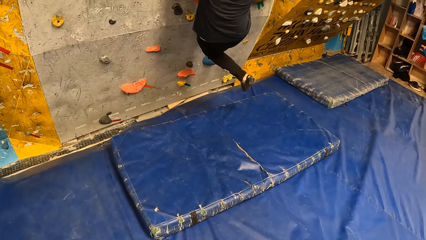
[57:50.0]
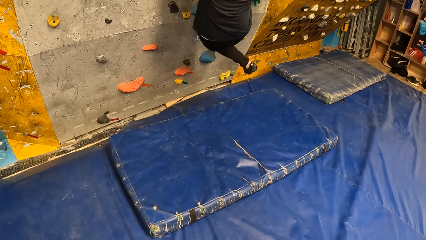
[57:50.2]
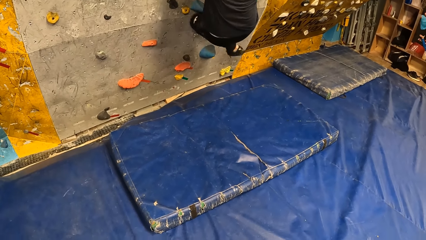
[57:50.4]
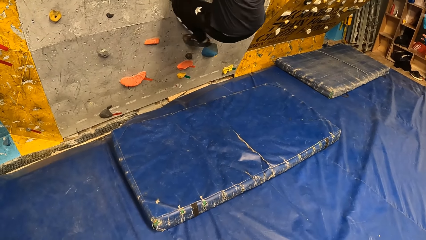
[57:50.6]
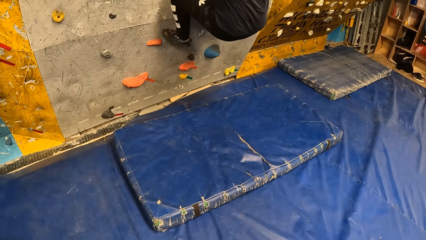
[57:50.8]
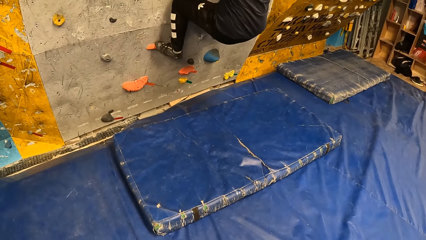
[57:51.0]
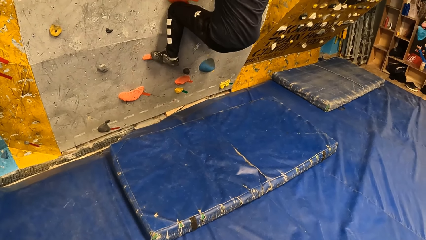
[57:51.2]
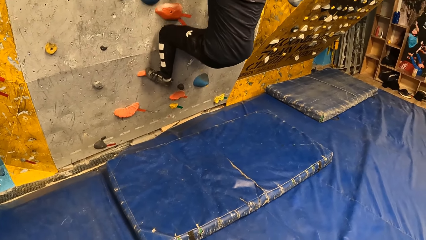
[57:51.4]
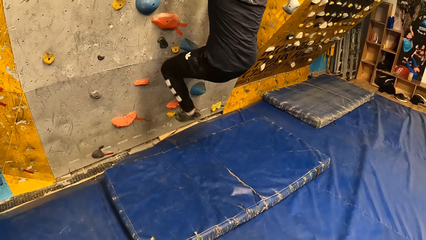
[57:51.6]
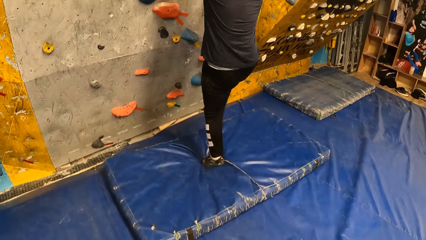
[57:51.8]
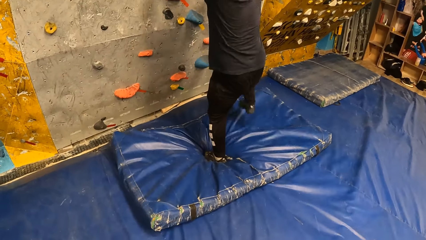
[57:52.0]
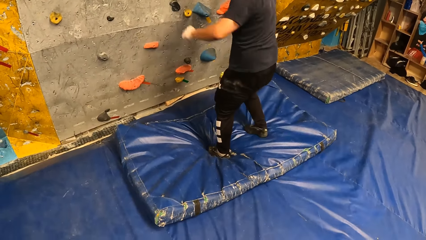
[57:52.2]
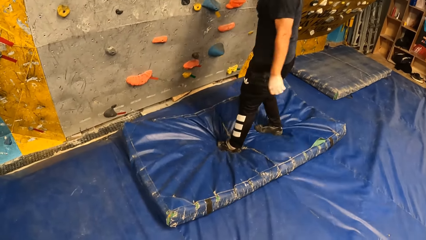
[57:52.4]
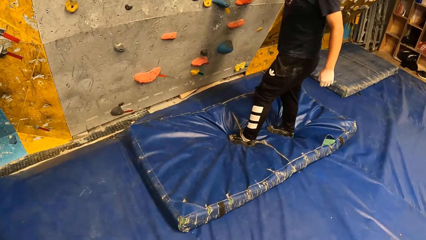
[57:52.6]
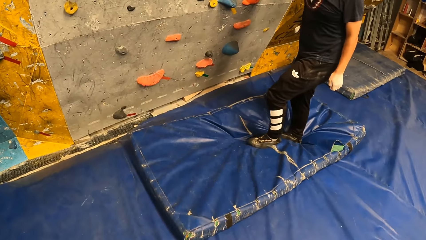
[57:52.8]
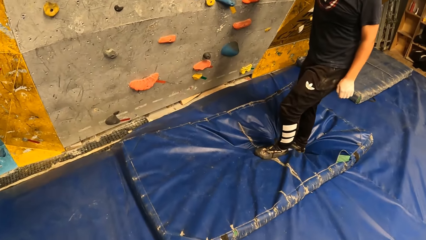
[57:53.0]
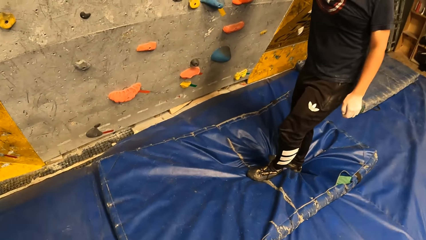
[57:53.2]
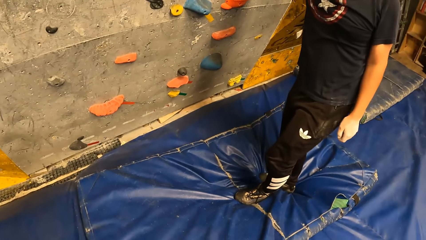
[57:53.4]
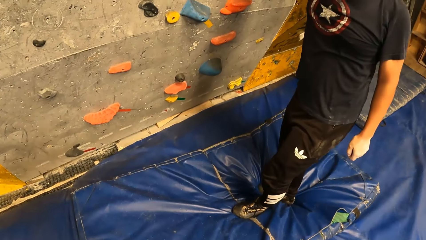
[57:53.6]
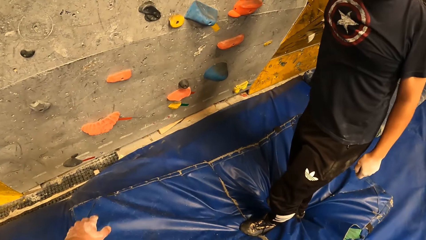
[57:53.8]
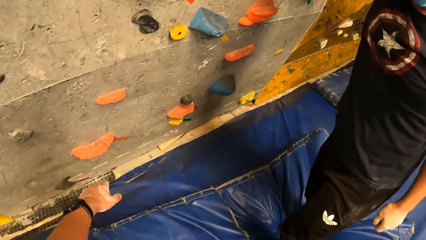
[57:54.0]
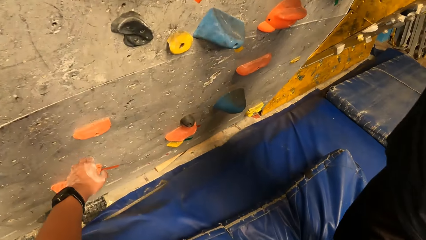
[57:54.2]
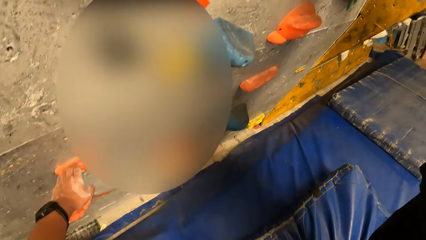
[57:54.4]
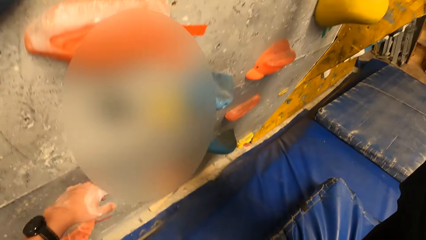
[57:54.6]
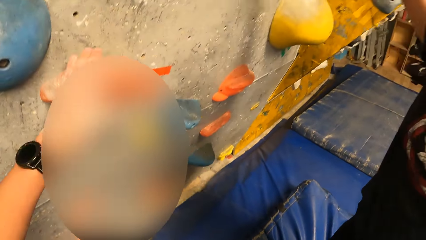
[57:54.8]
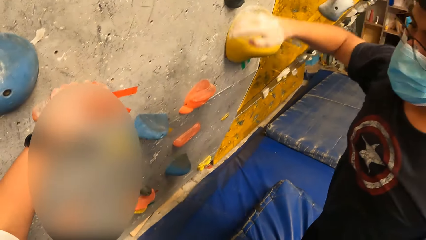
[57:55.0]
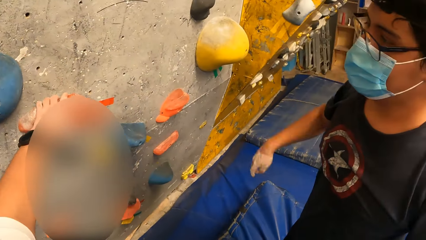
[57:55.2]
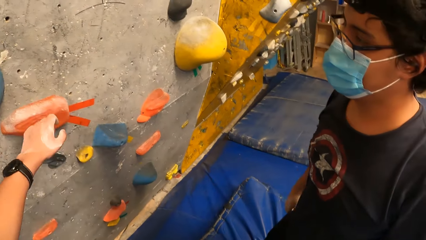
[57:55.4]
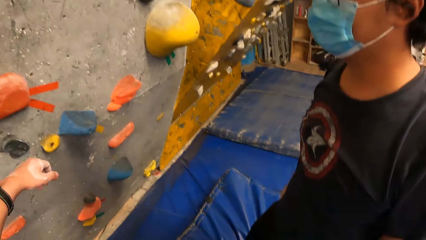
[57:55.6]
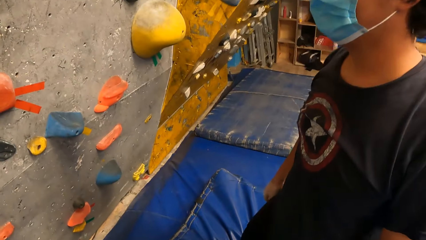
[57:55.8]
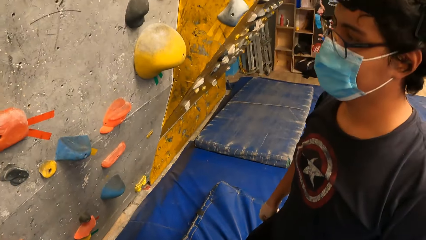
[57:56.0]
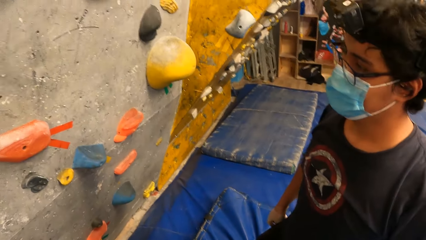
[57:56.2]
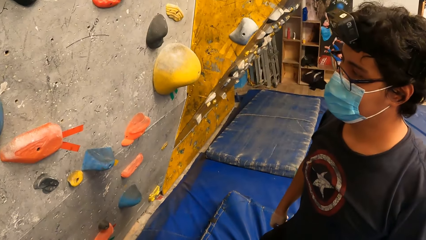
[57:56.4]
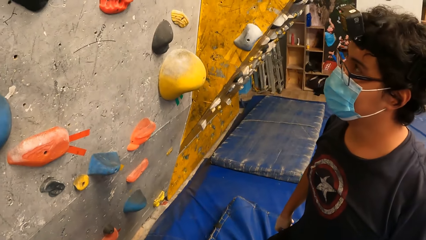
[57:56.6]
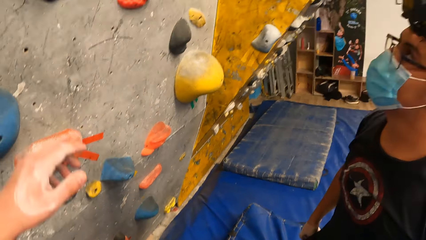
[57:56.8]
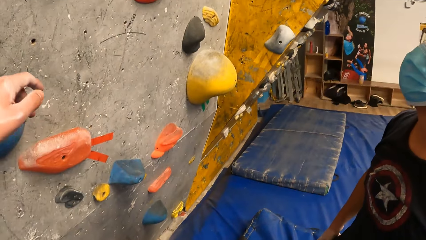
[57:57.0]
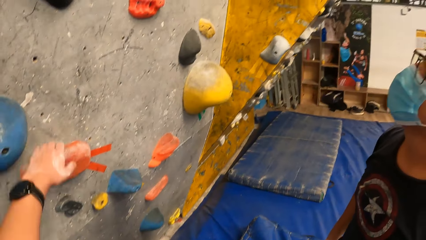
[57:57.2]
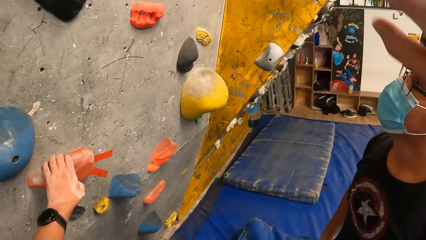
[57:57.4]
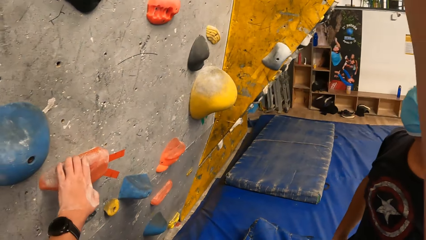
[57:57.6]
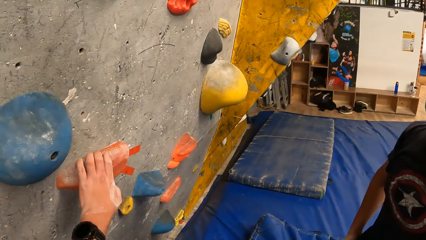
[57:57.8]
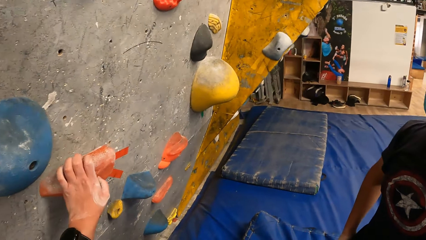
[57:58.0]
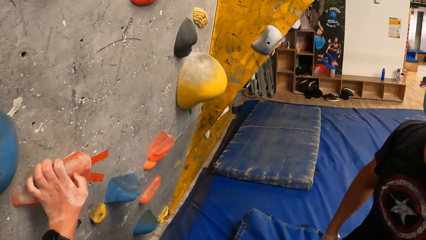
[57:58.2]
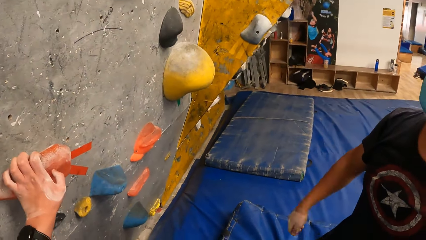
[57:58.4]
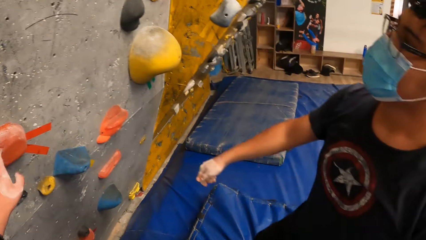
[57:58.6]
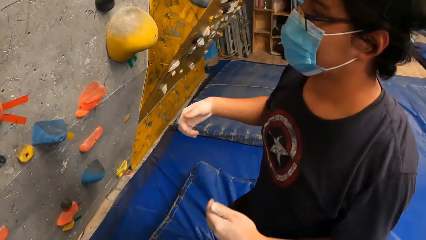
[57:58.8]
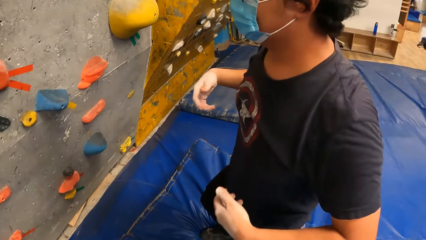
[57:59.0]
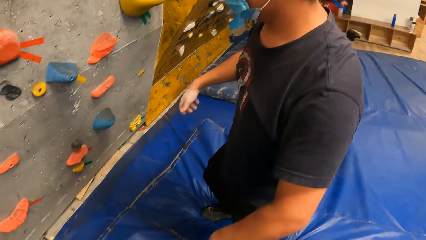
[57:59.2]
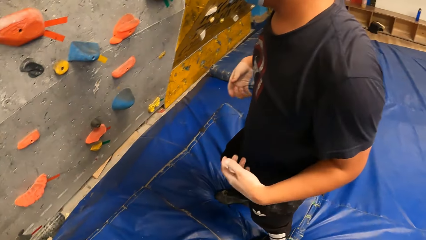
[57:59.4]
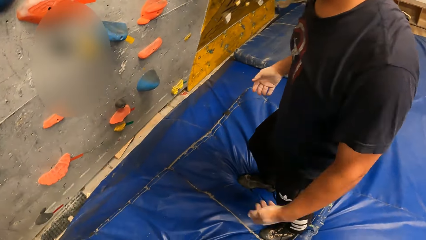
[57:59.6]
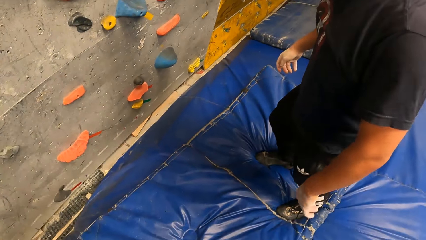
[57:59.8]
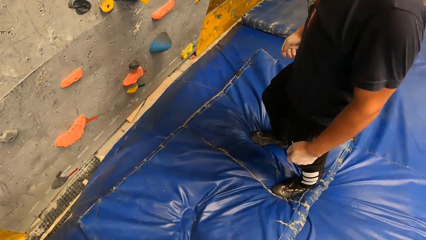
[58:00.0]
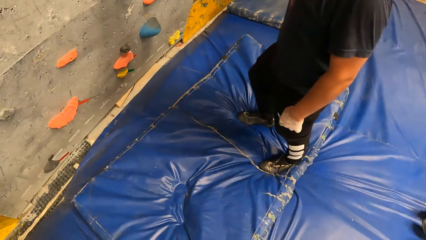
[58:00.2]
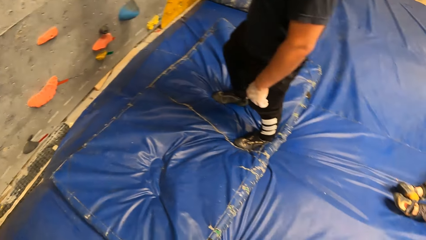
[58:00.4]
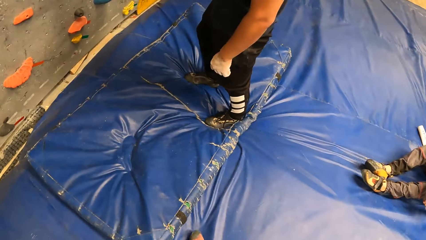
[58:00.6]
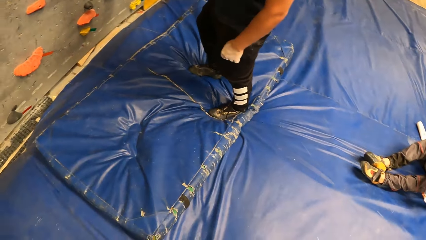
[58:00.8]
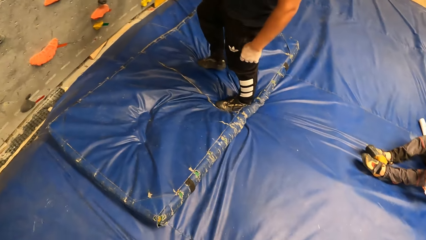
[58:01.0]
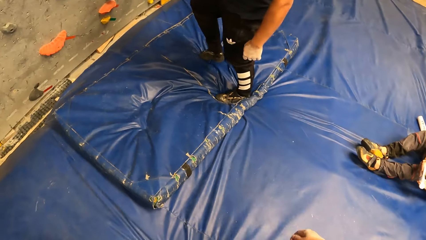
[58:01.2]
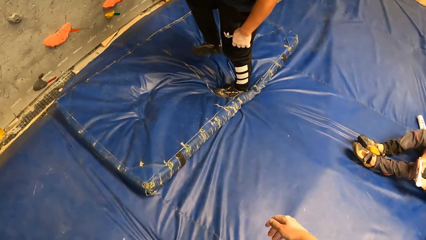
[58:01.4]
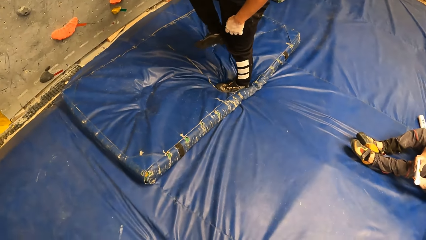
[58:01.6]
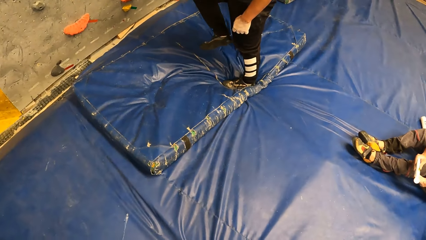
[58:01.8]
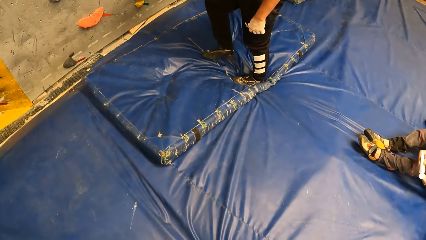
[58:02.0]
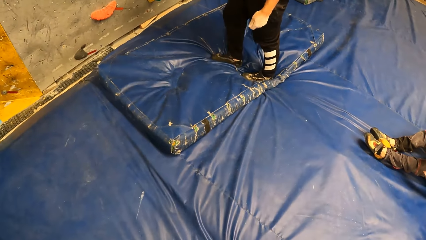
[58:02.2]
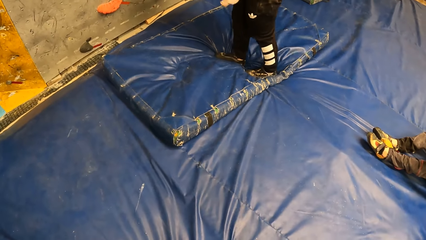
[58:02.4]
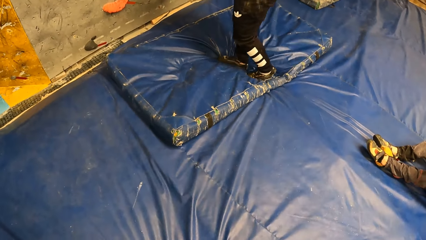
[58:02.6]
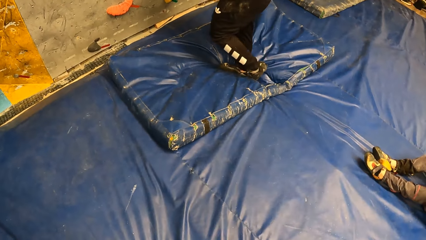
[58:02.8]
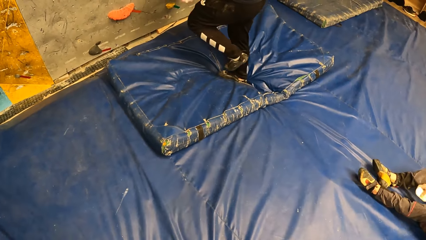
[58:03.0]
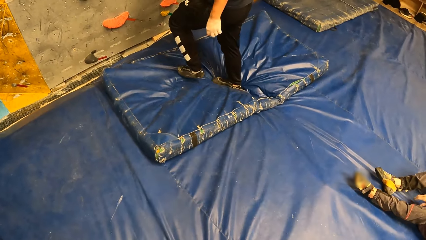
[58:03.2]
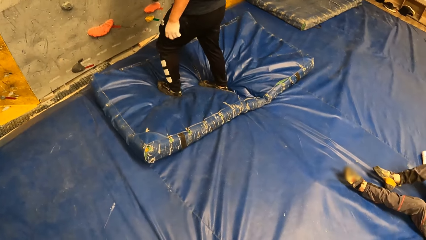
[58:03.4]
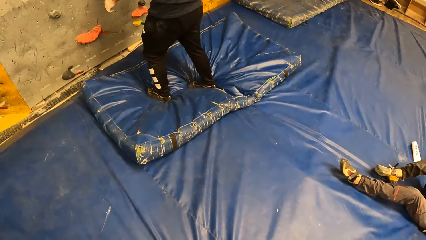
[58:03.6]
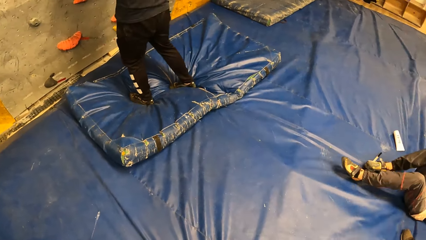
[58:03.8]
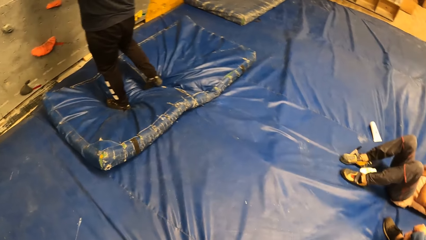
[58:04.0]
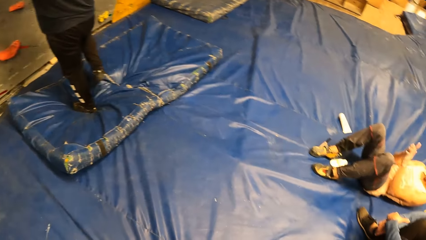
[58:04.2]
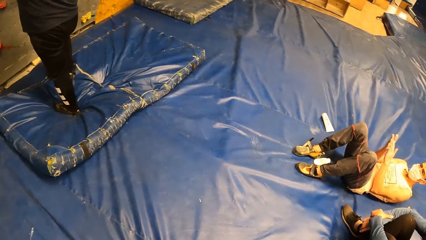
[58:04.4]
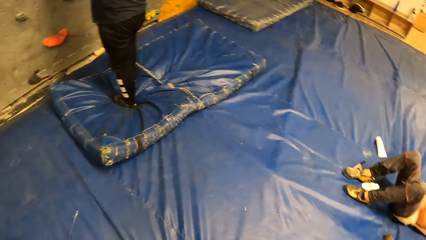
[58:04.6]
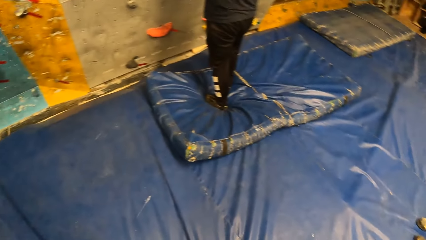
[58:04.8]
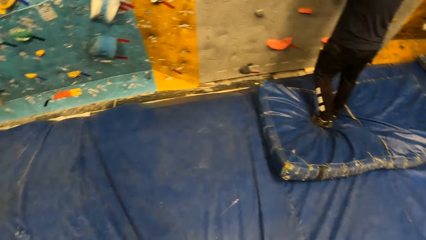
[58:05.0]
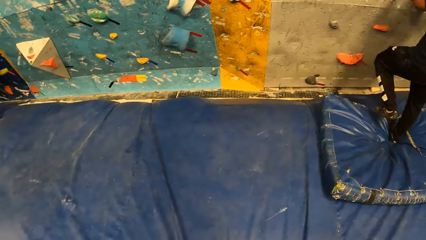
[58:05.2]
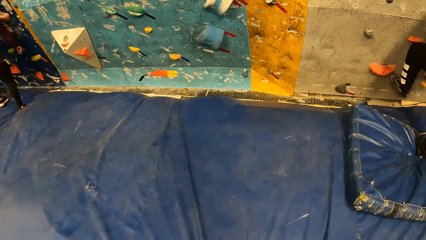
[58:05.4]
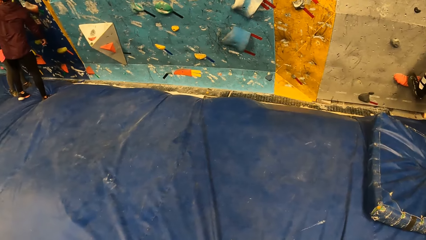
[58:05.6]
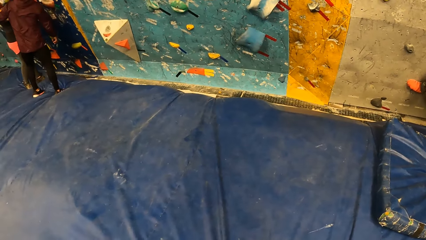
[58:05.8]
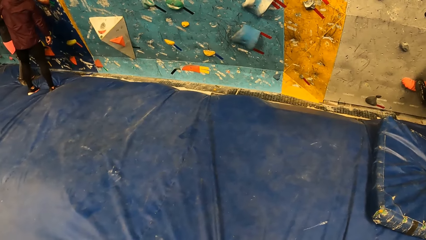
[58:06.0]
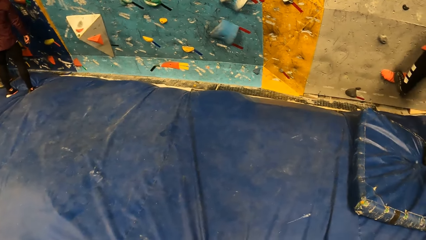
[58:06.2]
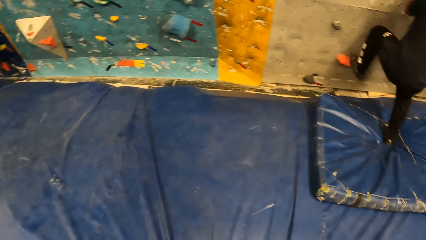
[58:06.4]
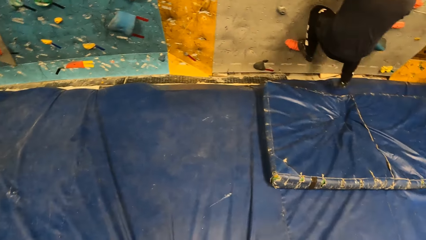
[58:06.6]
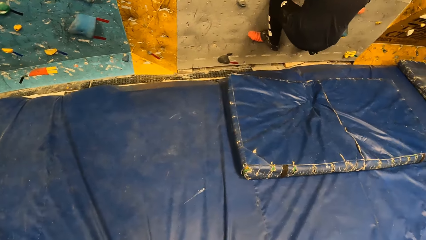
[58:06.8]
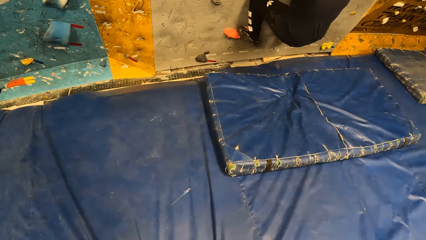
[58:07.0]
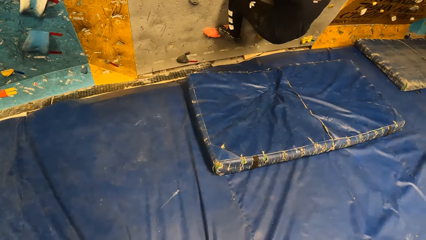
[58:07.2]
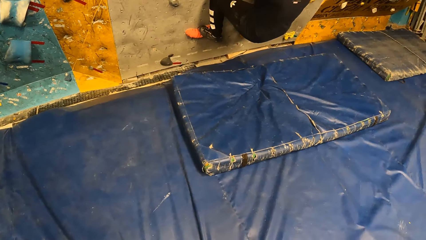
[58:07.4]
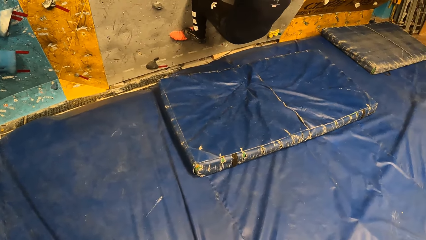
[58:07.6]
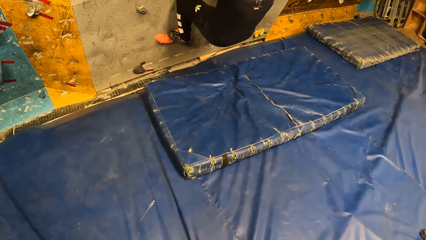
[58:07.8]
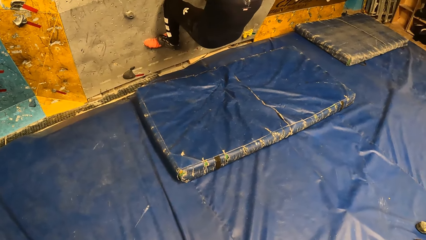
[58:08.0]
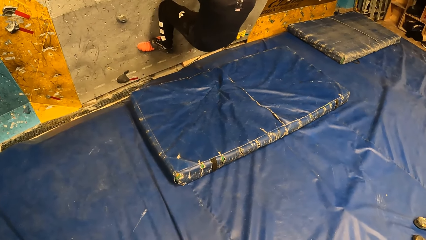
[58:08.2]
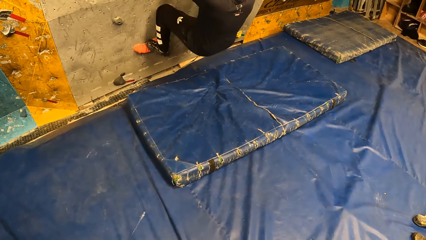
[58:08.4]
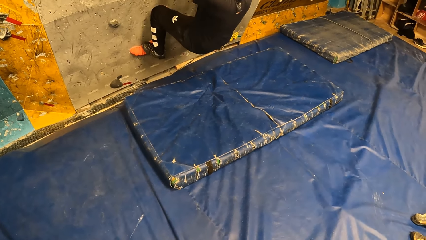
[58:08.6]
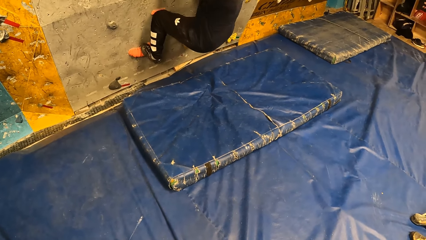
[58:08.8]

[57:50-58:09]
The man climbs down the walk wall. The camera wearer touches the walk wall with his left hand. He holds the hooks. The man walks on the mattress. The man climbs up the walk wall and gestures his hands.
